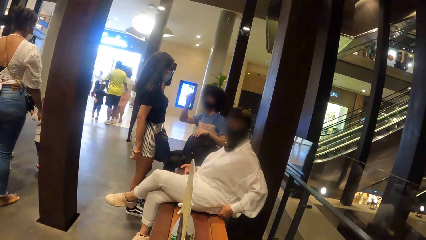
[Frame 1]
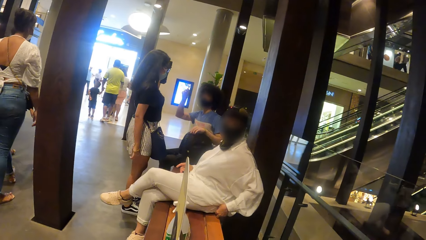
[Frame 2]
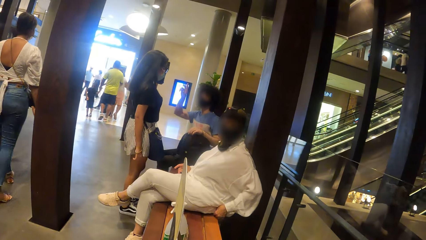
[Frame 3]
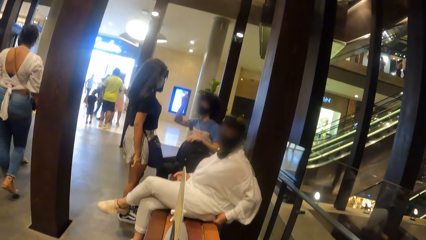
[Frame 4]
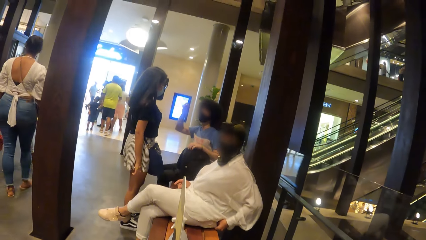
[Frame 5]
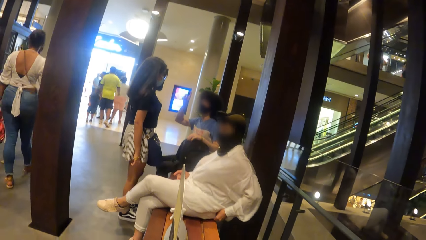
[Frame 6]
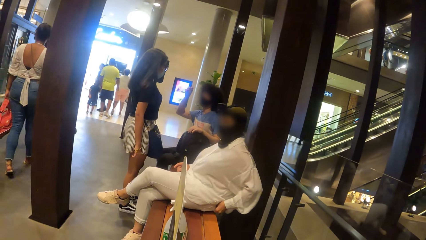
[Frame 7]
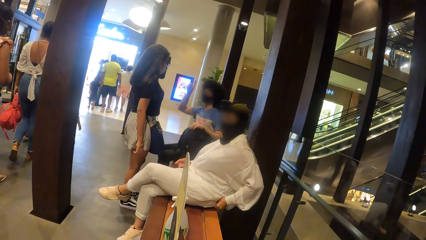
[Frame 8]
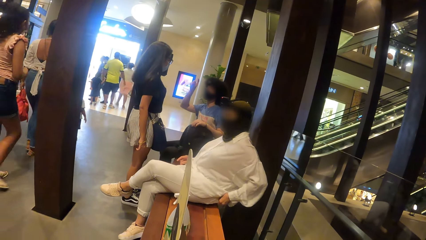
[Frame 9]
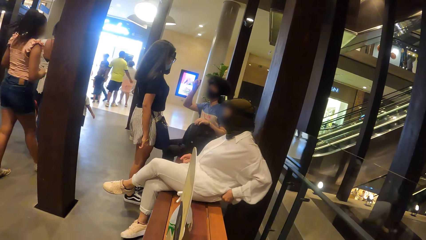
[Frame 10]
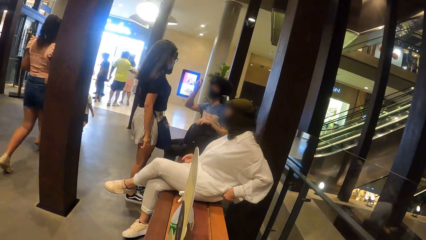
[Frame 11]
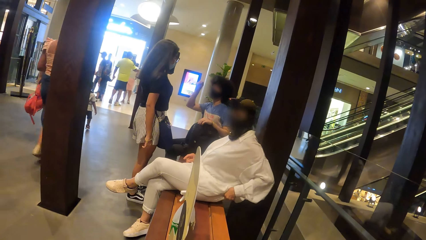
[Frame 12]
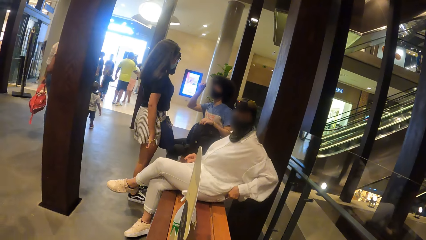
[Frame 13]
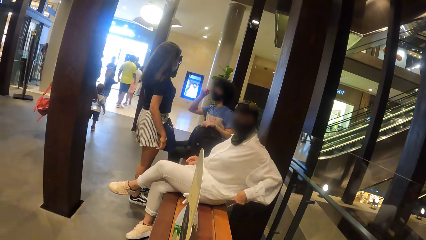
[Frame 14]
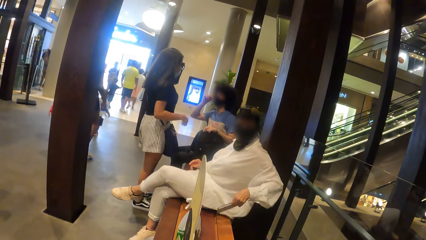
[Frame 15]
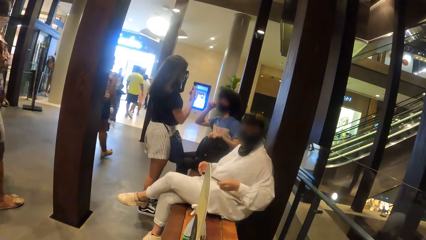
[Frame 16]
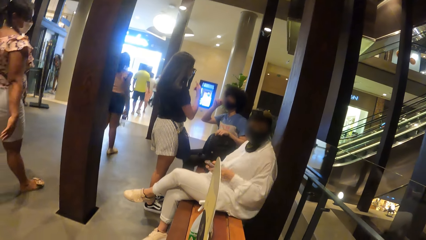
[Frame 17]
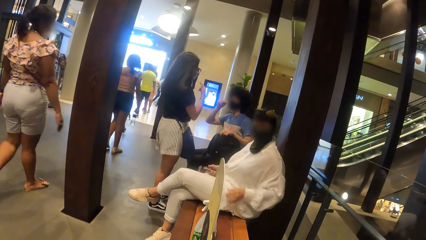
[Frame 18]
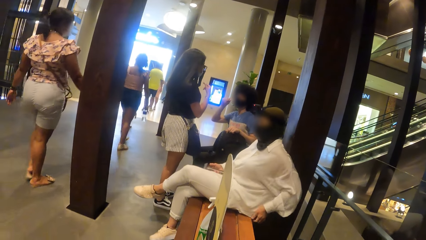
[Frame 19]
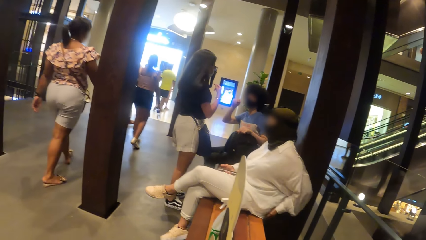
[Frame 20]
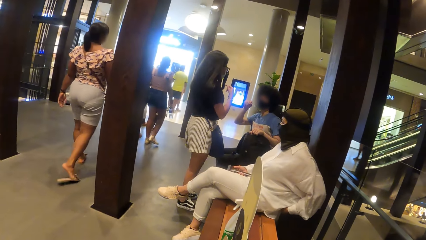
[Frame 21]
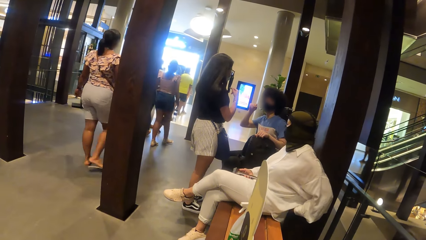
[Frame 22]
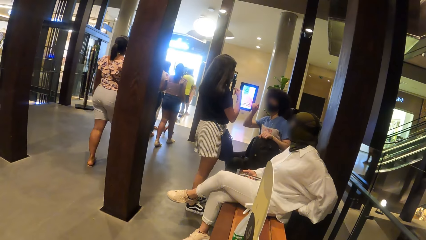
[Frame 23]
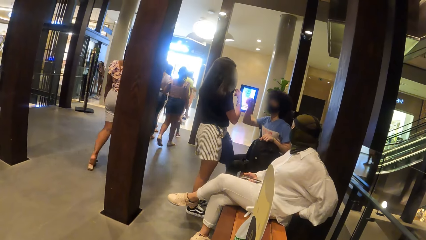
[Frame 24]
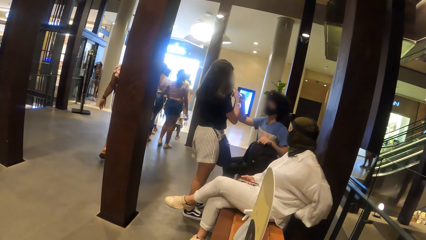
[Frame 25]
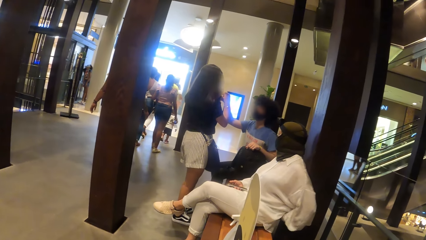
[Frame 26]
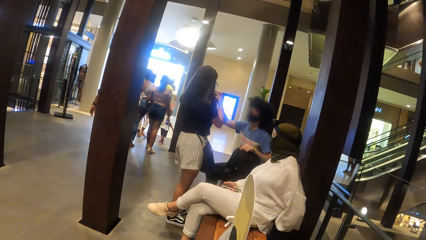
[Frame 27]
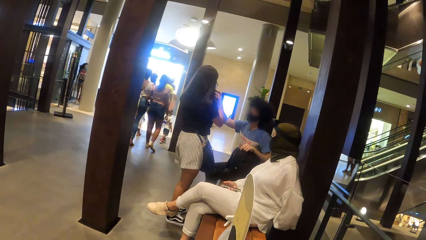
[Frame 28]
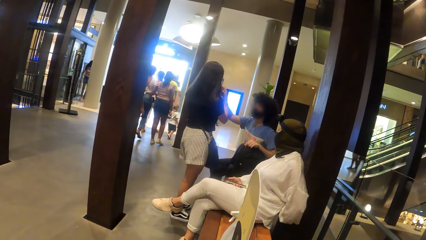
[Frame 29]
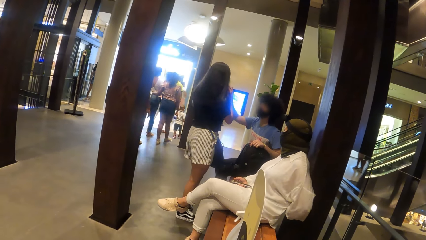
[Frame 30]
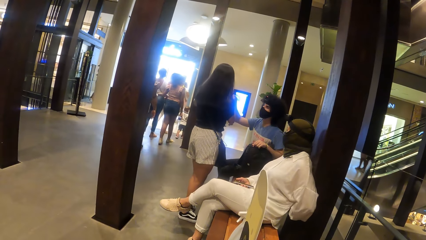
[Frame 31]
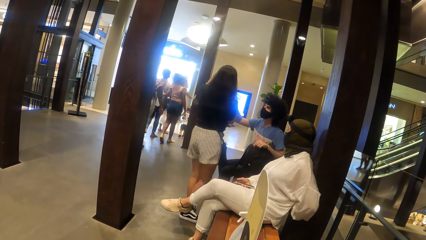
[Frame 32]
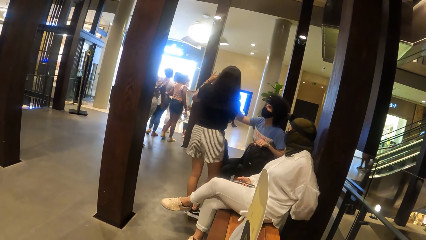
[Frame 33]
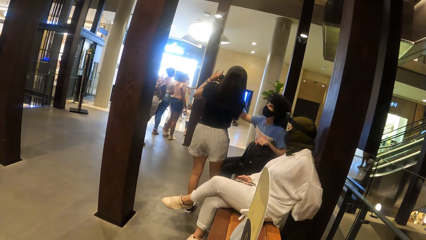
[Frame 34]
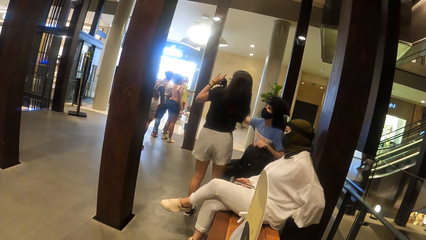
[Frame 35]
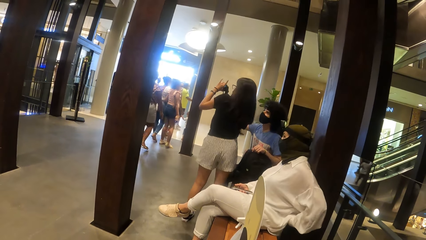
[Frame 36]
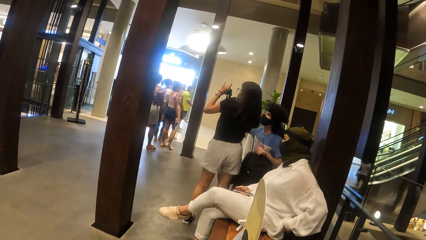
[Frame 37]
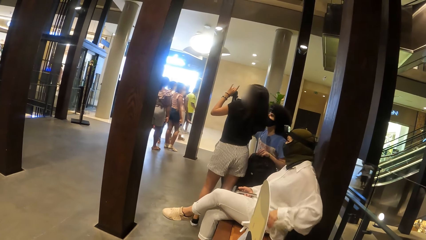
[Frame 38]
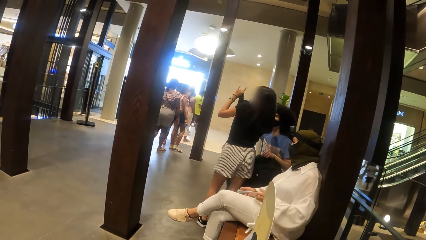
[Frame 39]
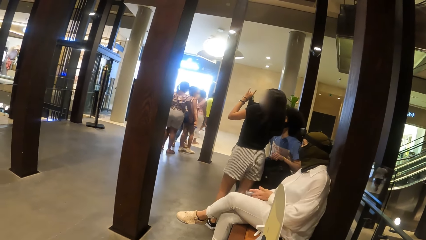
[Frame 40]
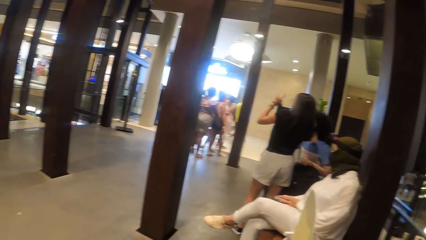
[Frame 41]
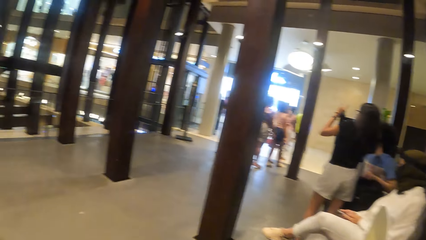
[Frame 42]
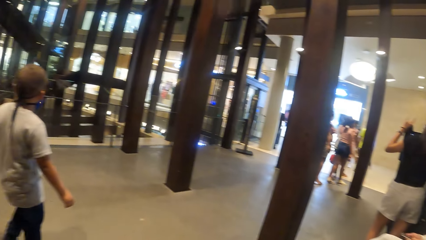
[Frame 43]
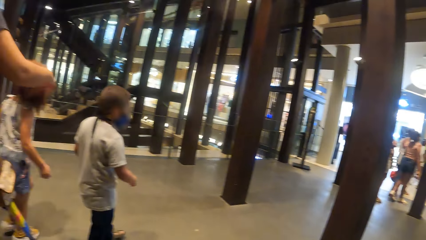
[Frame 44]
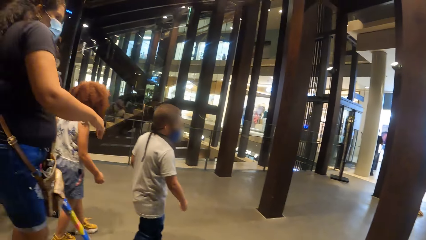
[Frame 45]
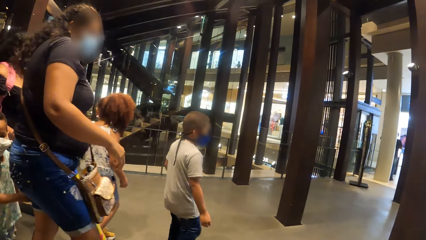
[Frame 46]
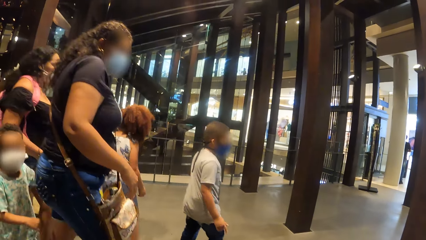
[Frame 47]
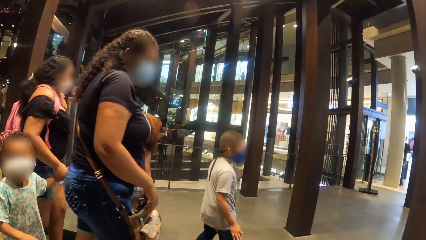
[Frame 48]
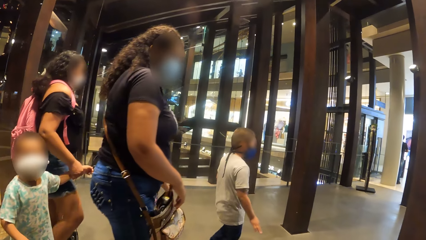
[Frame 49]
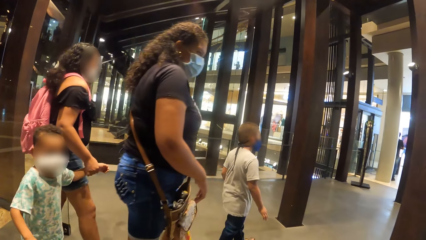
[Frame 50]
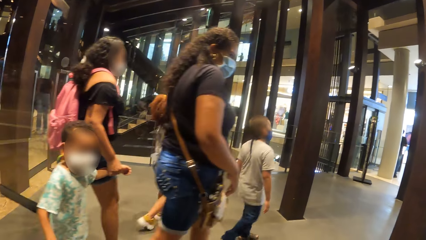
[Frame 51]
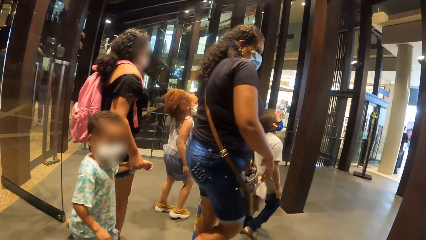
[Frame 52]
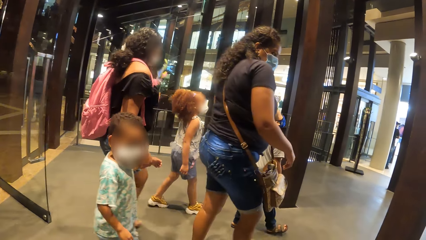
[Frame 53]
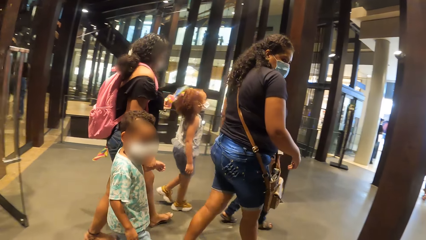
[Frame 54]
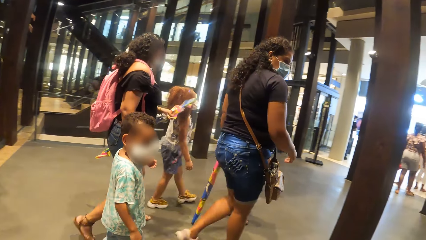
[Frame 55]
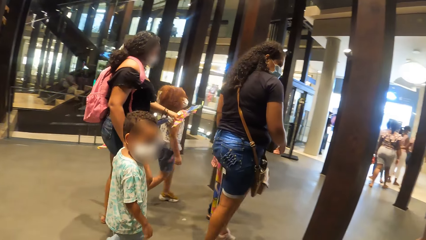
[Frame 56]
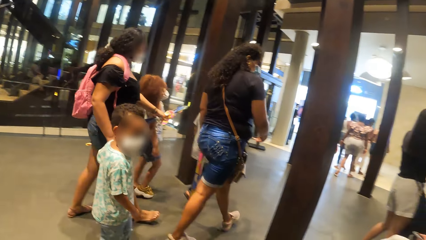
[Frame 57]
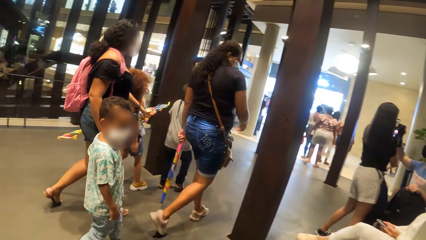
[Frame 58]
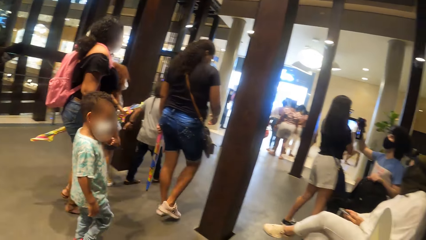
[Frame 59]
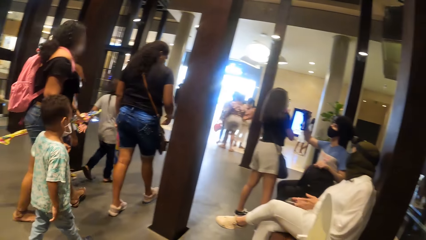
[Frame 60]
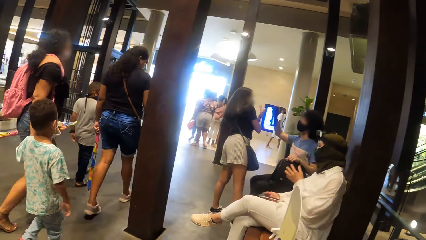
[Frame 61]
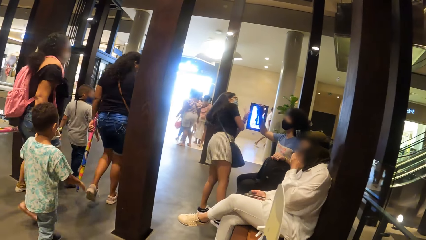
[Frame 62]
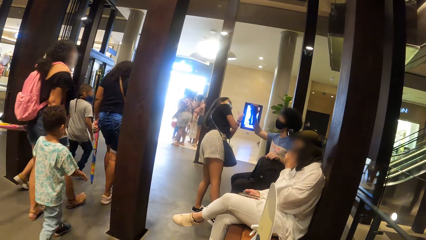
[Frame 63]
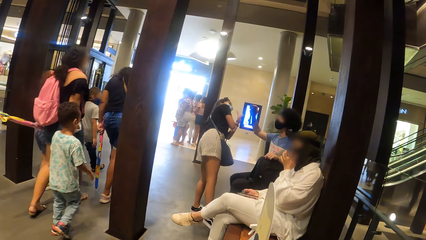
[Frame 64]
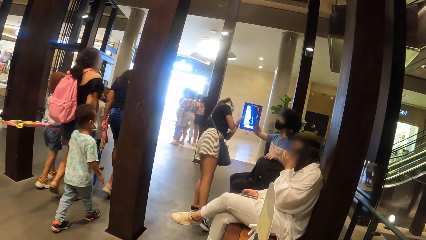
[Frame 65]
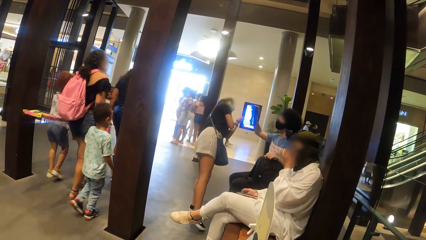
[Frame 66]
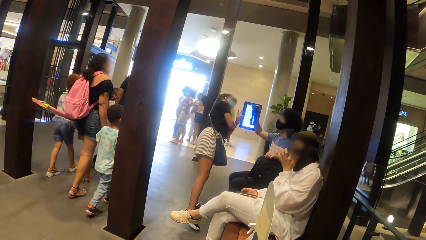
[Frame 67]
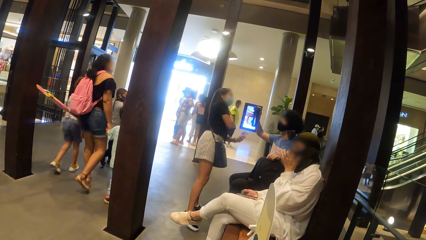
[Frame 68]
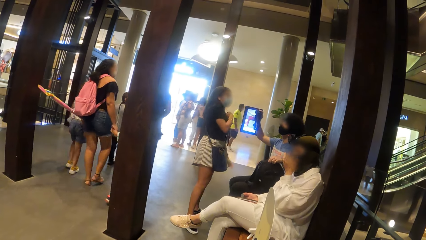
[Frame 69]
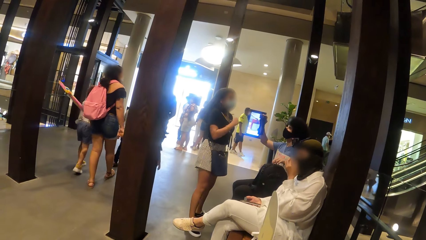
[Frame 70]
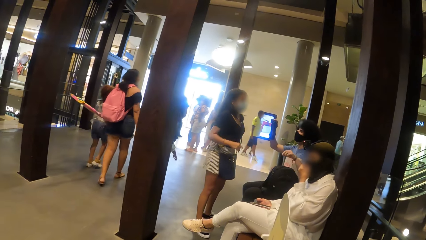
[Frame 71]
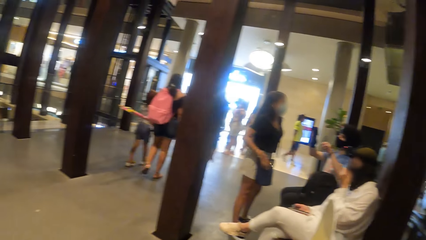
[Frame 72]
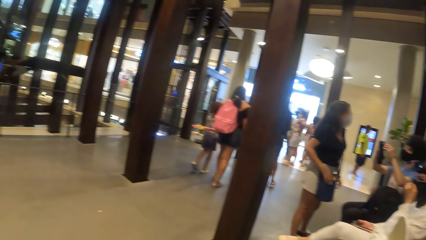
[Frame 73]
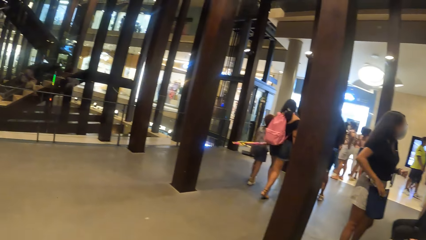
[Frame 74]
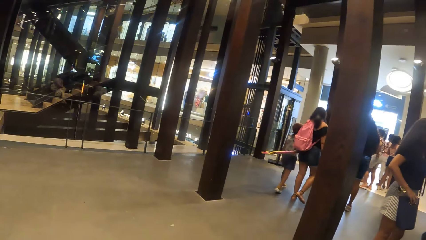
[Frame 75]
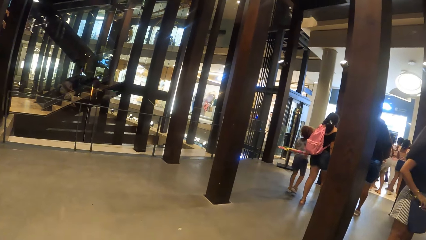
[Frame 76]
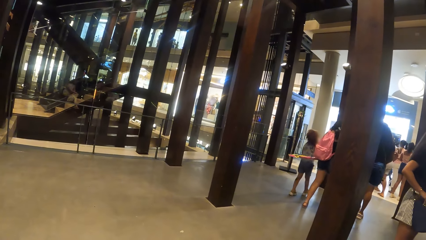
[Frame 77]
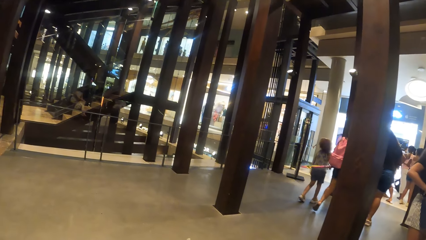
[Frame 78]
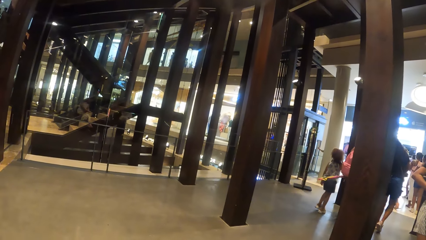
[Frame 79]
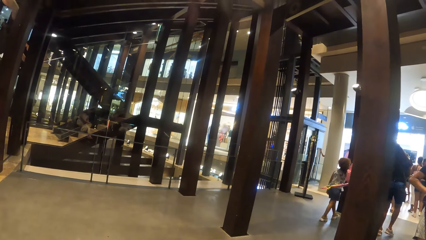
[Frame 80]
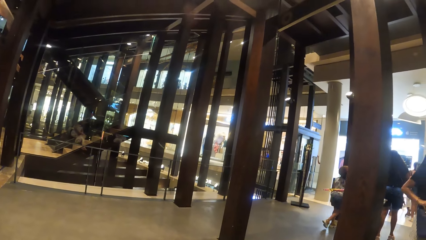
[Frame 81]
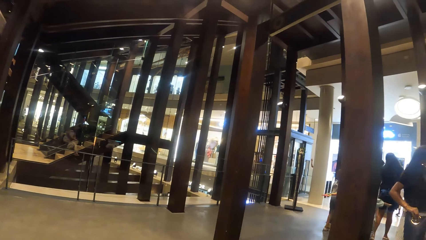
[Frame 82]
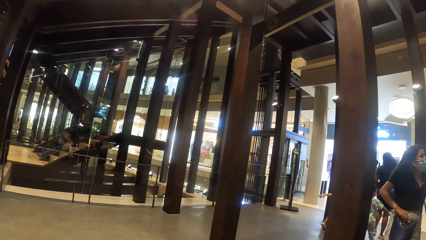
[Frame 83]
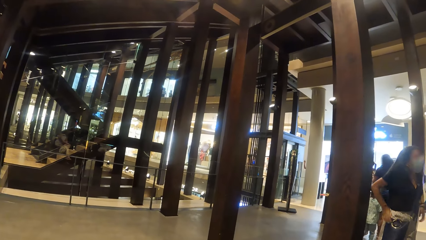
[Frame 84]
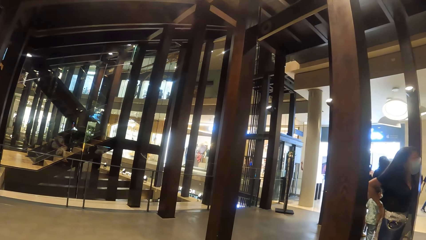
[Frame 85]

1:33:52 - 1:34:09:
A lady removes a phone from a pocket. The camera wearer looks around. Another lady stares at the camera. The camera wearer looks around.
